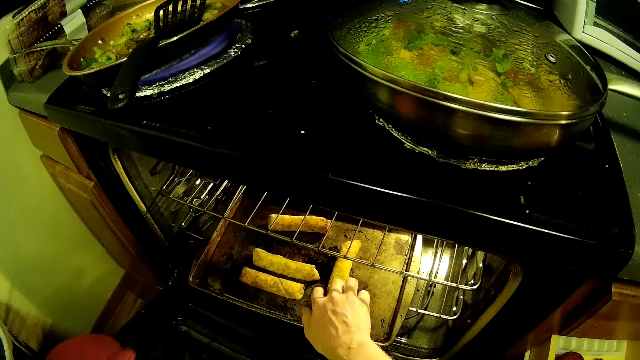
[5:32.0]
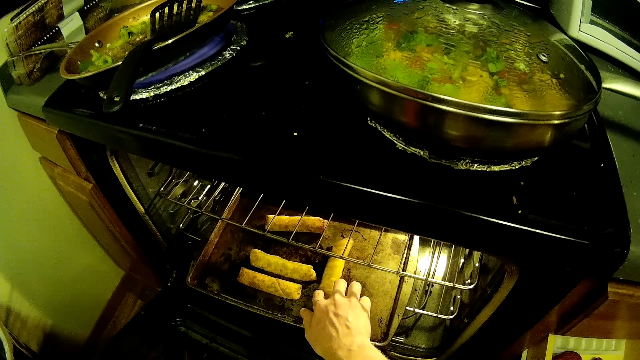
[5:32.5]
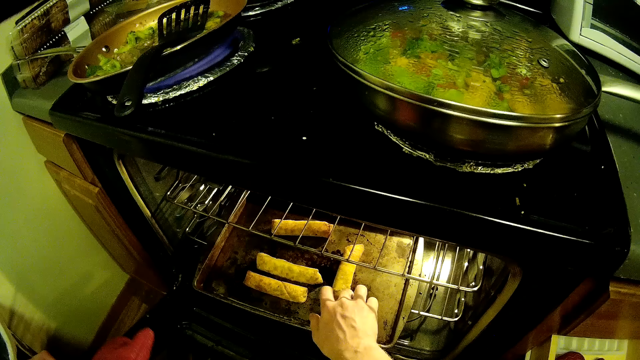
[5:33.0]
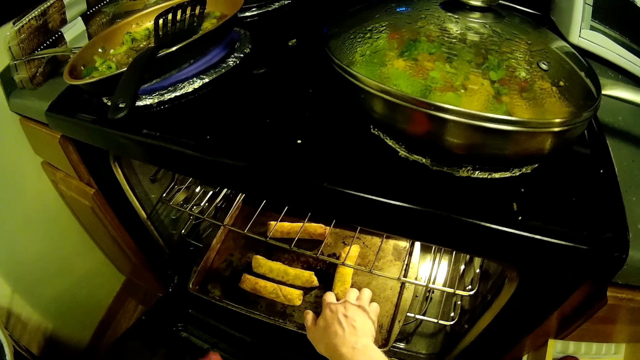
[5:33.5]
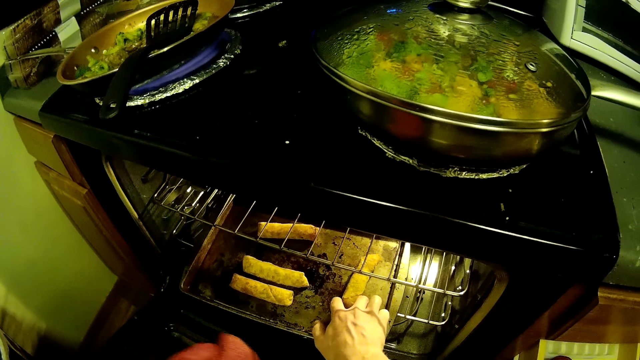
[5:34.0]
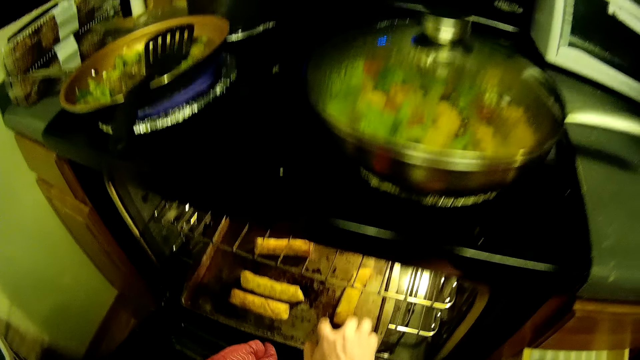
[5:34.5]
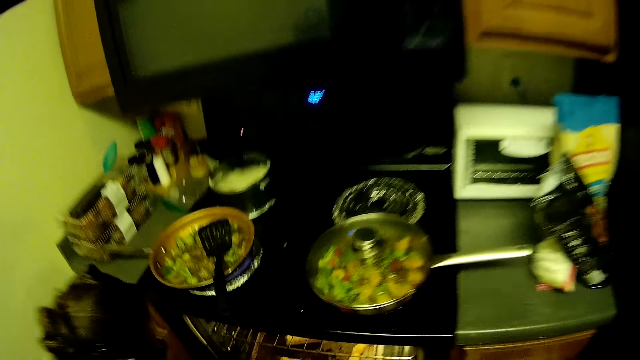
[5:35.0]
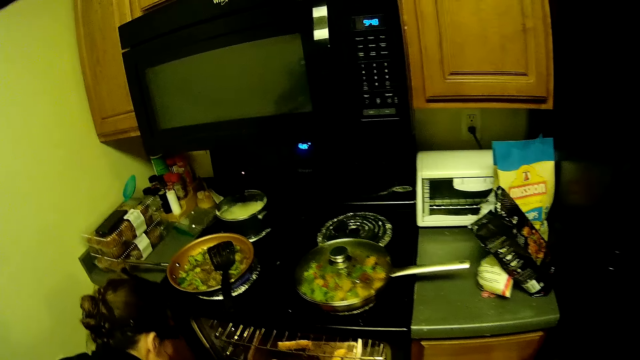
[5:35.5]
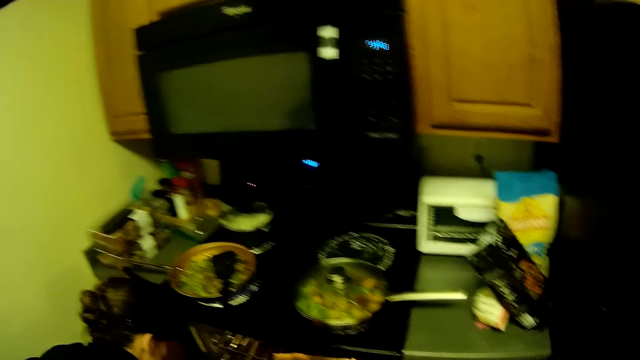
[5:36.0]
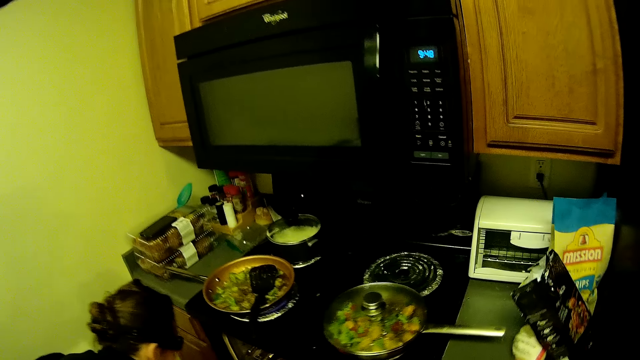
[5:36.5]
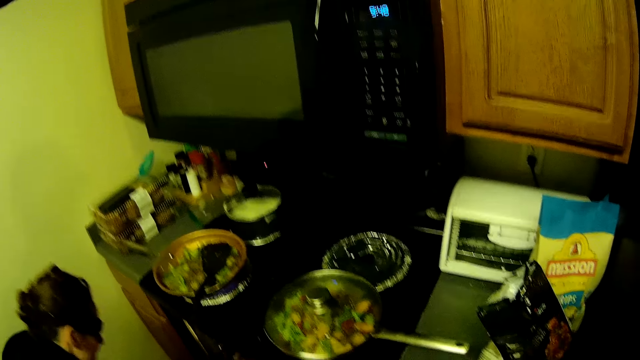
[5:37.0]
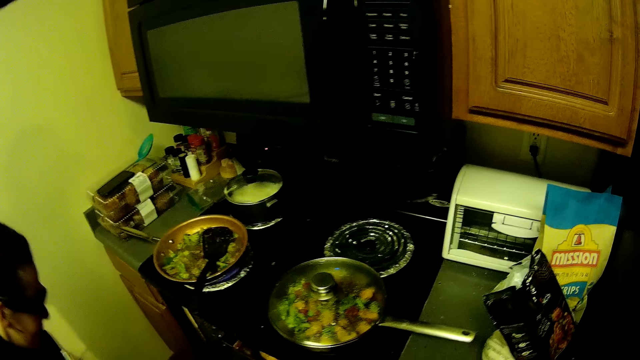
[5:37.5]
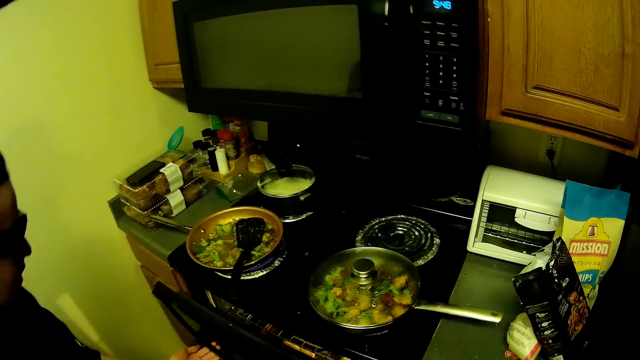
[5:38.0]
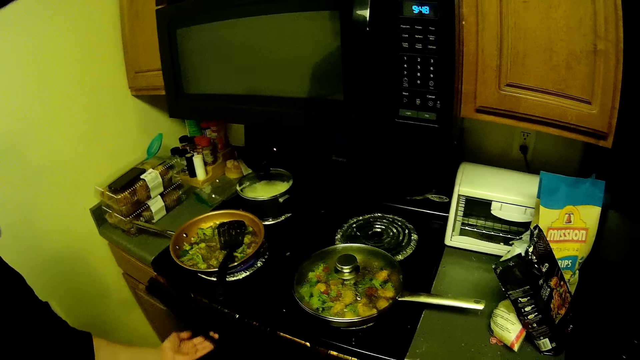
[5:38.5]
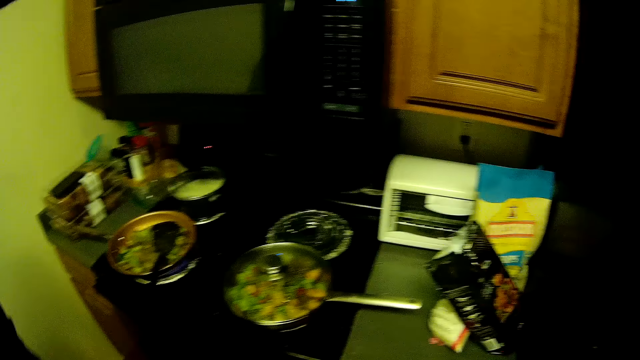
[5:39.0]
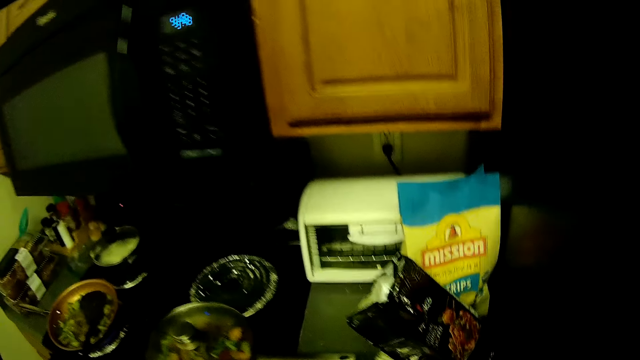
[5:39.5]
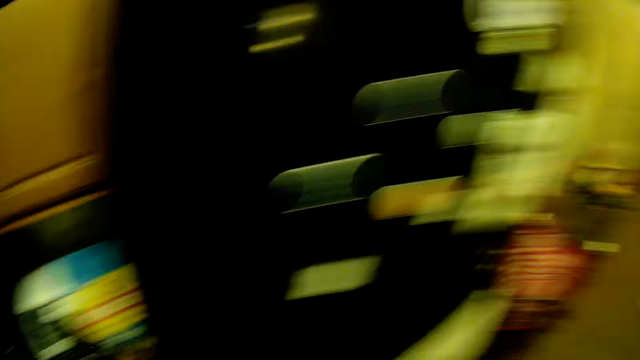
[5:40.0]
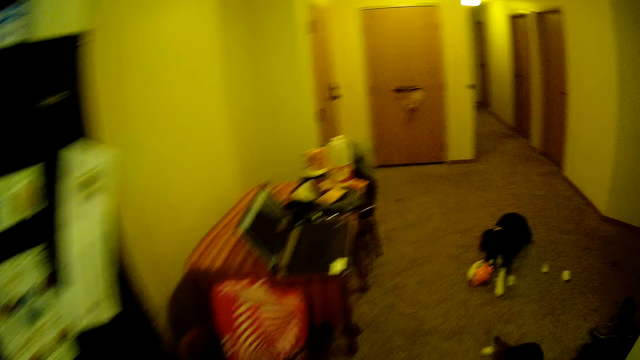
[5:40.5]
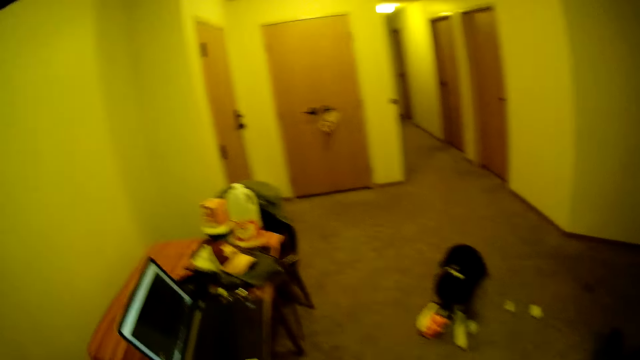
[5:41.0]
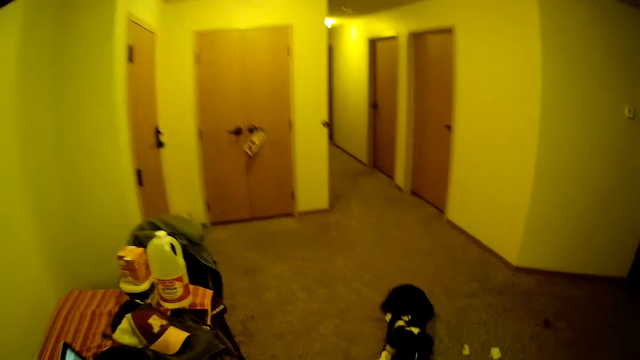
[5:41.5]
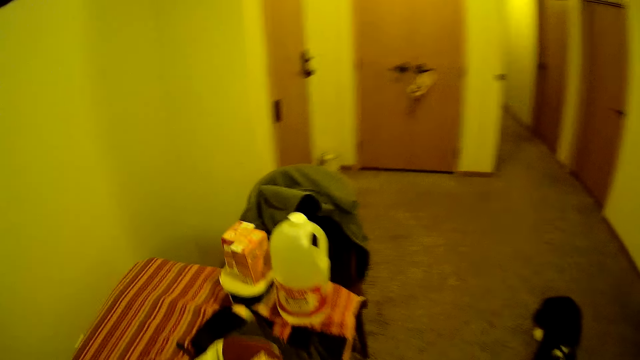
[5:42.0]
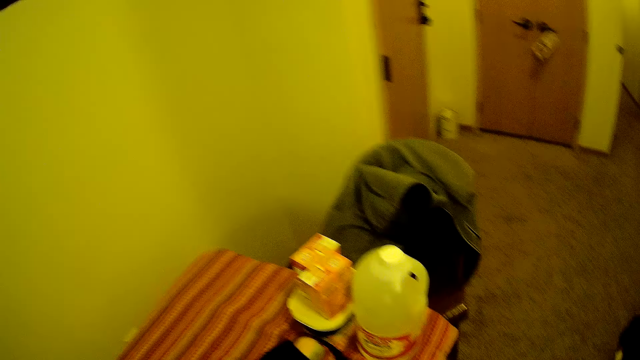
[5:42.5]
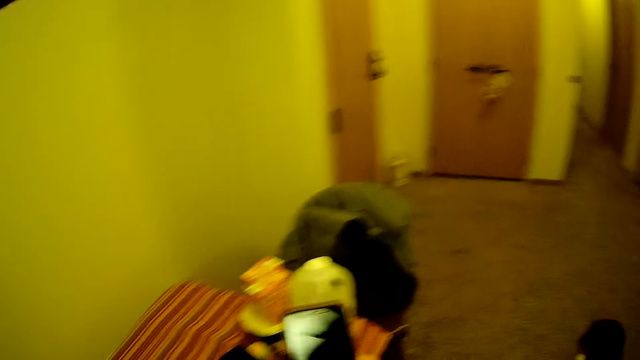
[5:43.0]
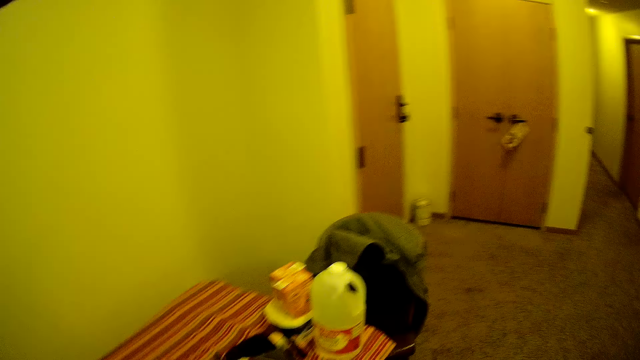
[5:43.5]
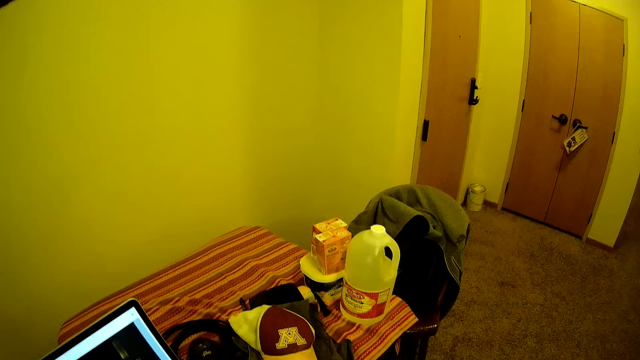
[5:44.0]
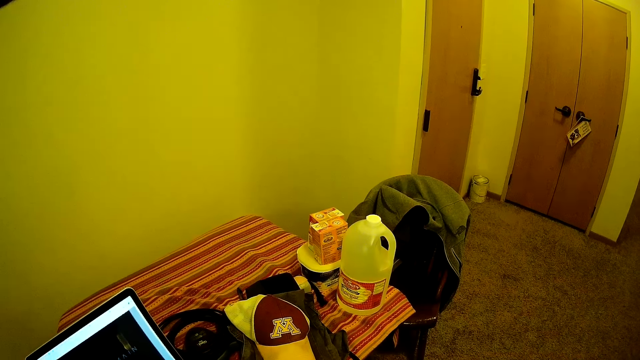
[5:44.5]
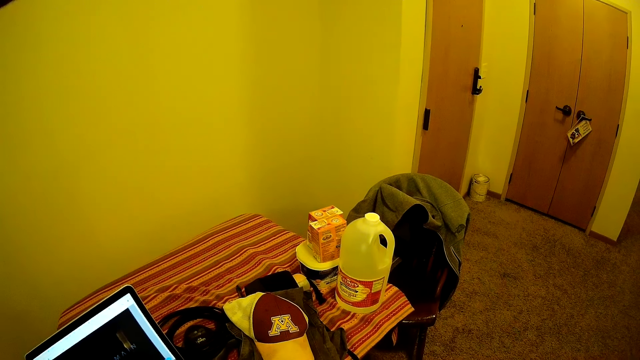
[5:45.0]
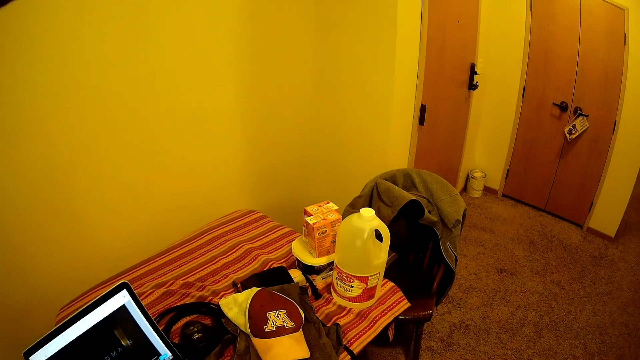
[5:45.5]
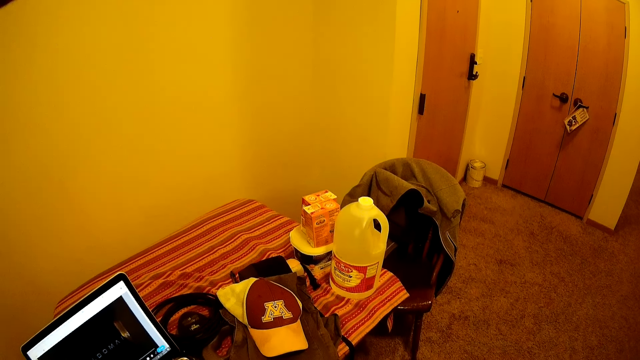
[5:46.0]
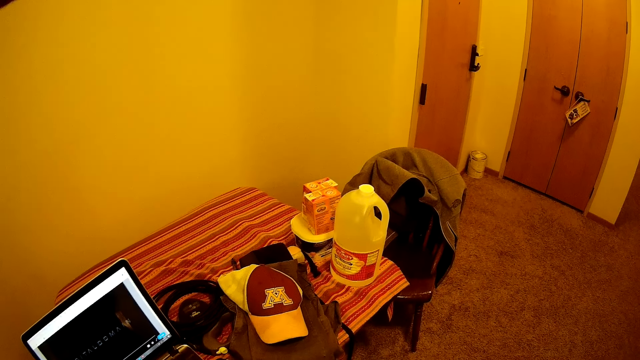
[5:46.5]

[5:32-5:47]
The camera wearer looks around. A woman closes the cooker. The camera wearer walks in the house. They use the phone. They hold the phone. They look around.

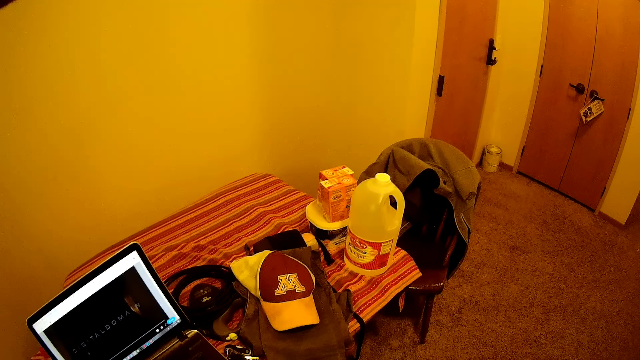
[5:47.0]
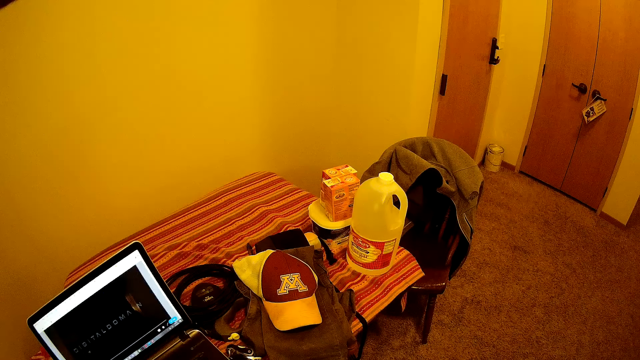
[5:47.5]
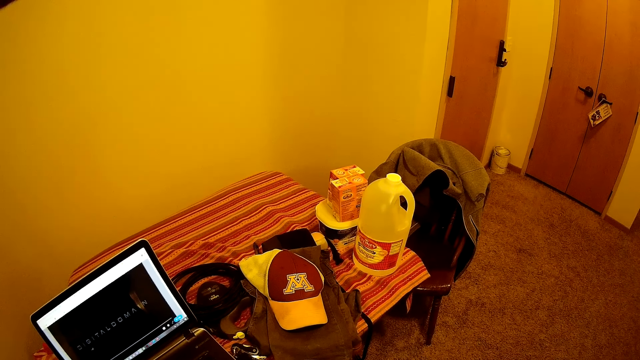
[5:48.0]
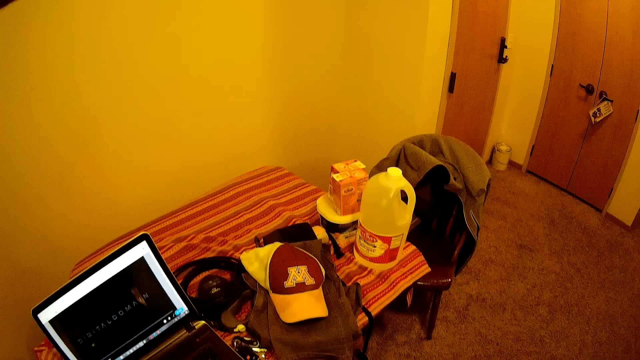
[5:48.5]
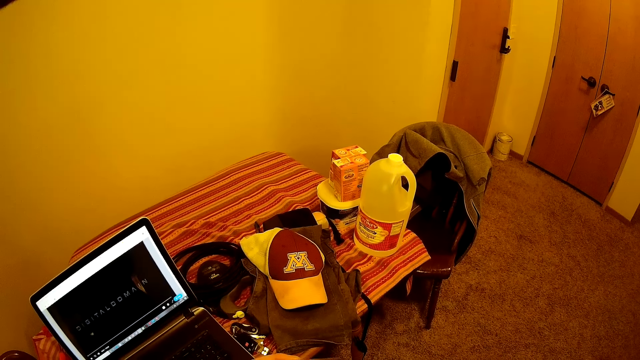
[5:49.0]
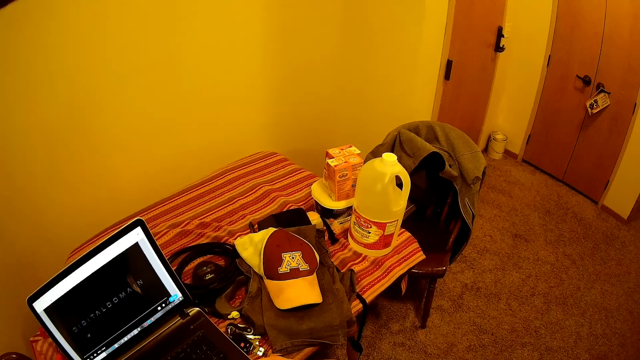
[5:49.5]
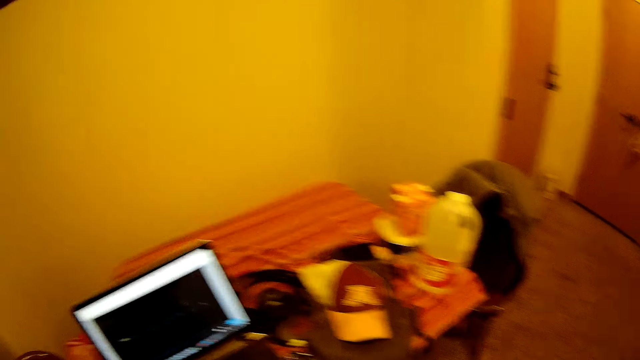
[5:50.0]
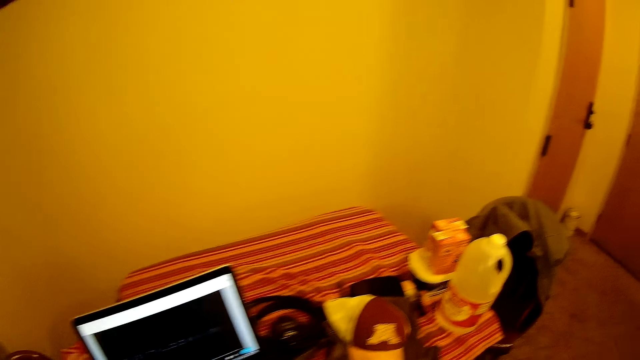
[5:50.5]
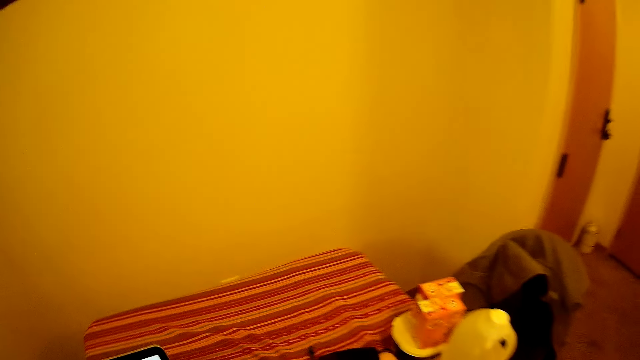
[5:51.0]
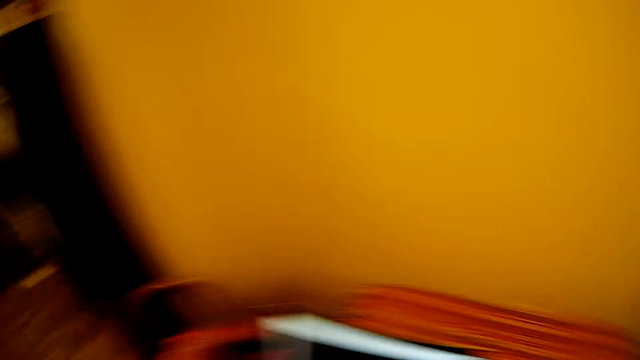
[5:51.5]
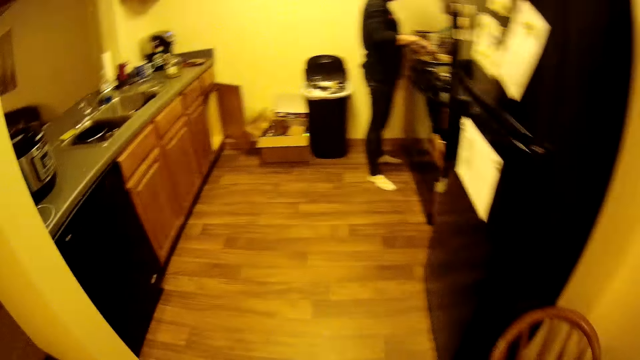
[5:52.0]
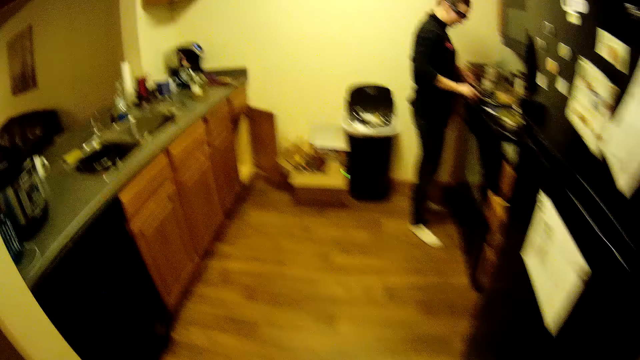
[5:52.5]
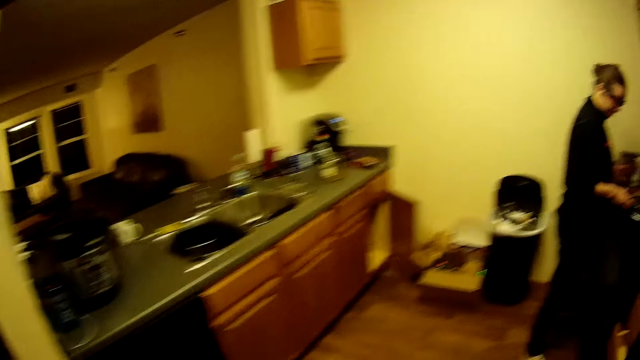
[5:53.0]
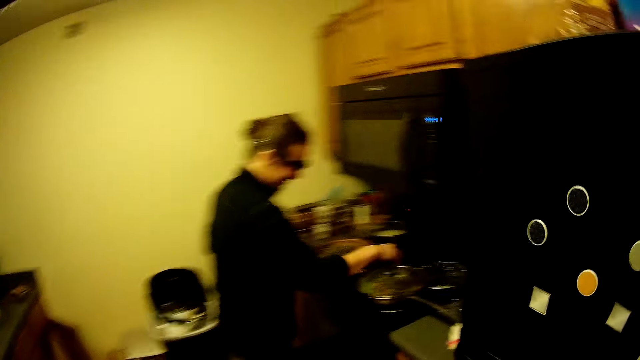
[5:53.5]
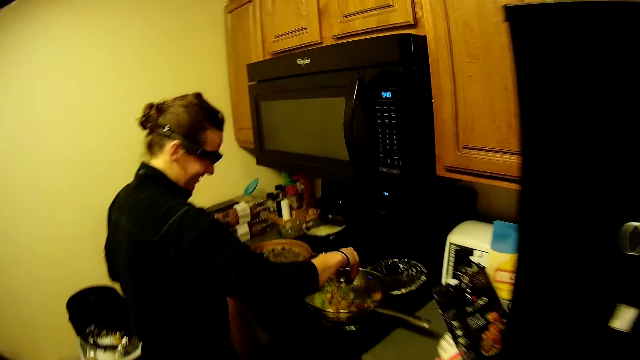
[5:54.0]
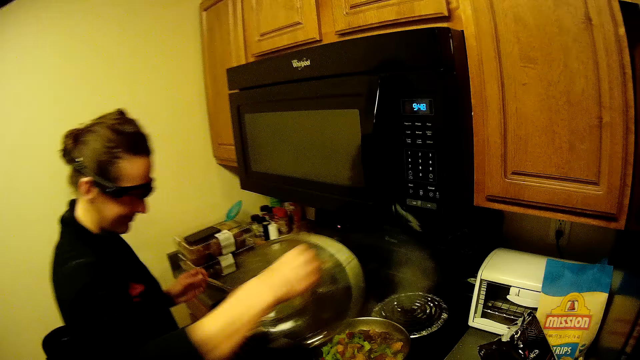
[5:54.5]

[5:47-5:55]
The camera wearer walks in the house.
